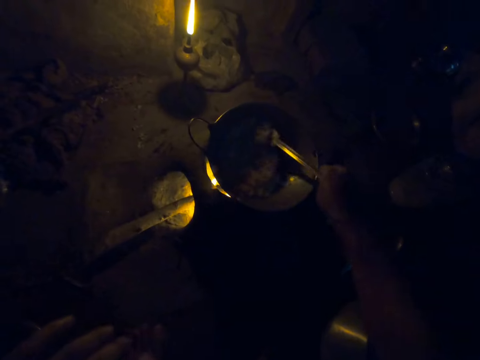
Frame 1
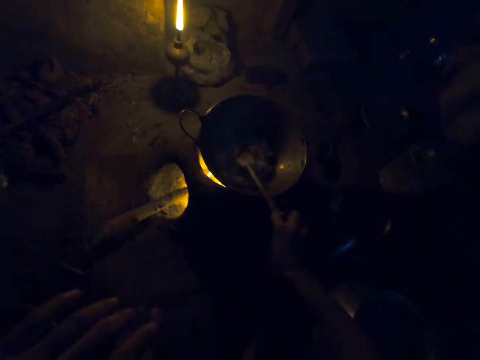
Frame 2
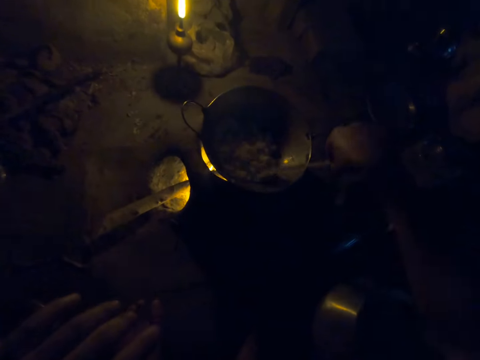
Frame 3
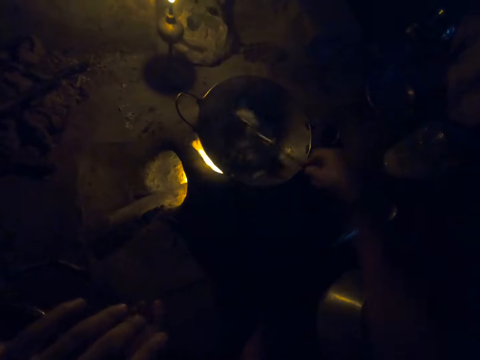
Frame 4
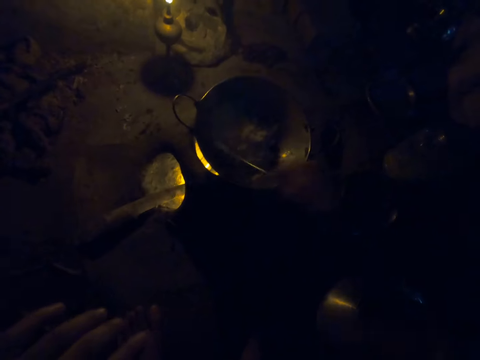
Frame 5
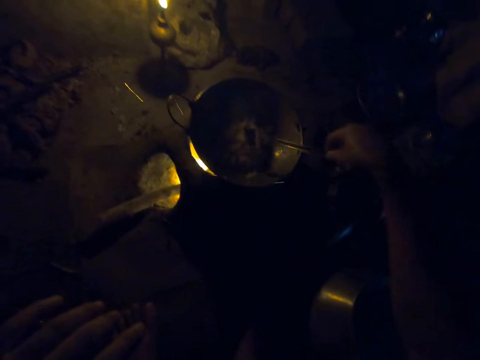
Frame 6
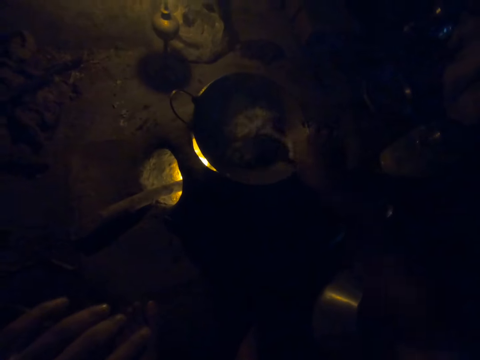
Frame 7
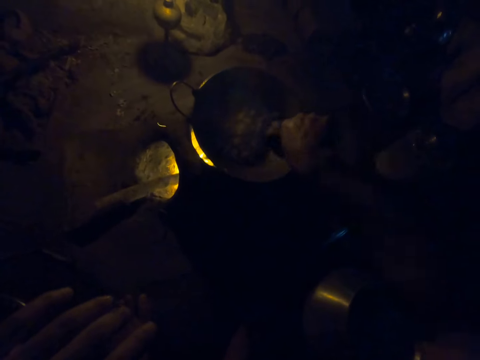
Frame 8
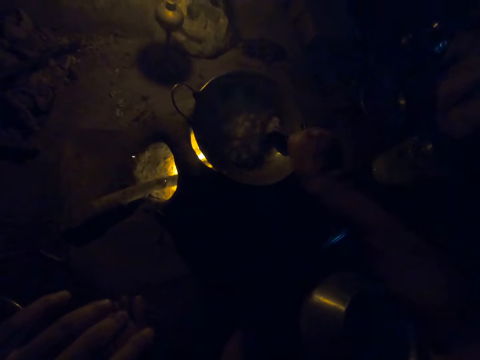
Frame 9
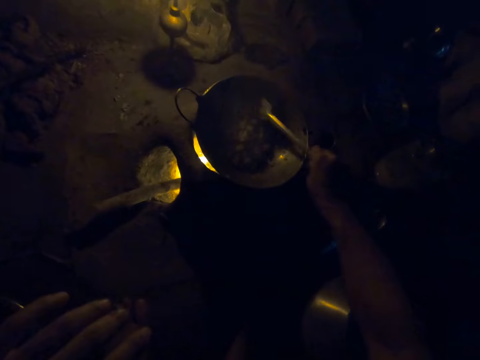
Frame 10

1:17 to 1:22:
The camera wearer stirs rice in the pot with the spoon.

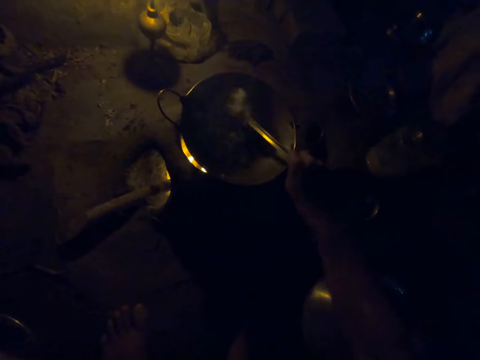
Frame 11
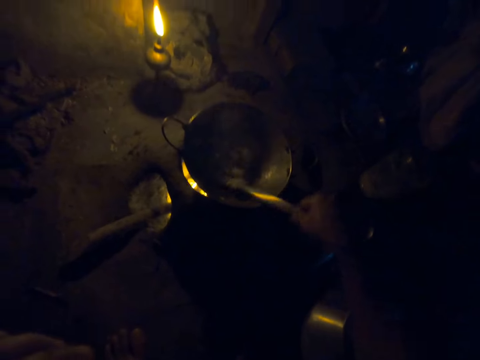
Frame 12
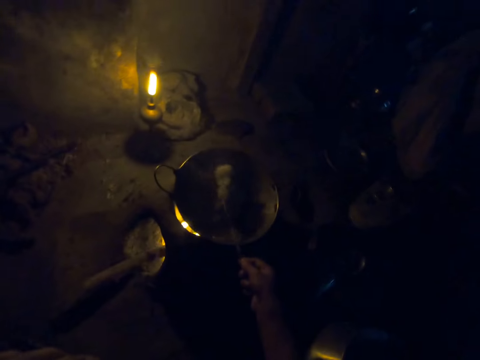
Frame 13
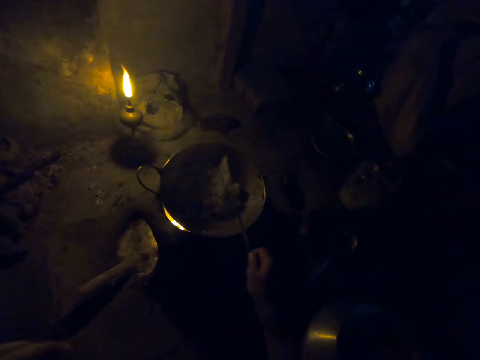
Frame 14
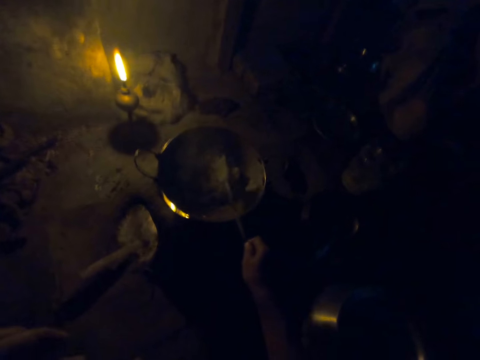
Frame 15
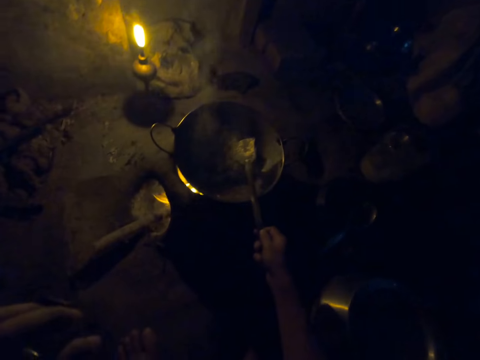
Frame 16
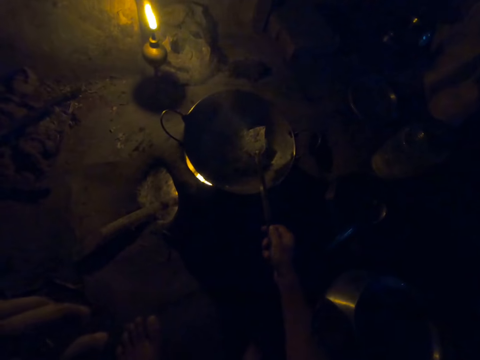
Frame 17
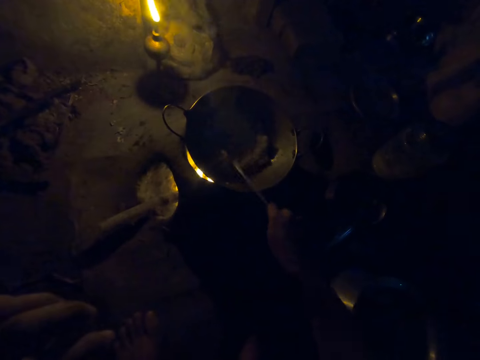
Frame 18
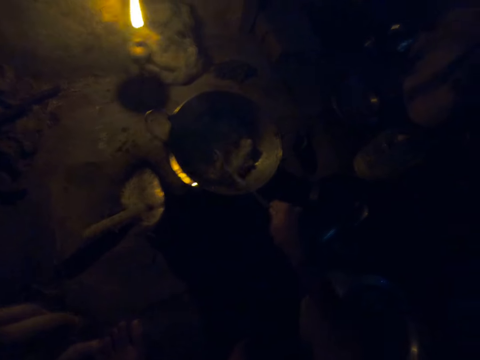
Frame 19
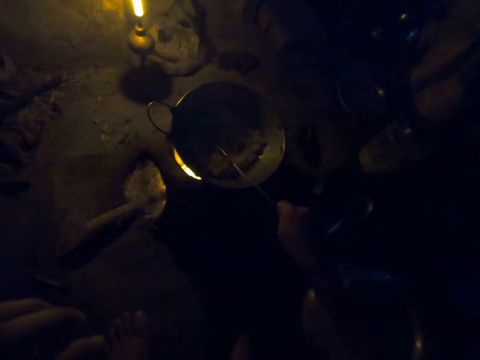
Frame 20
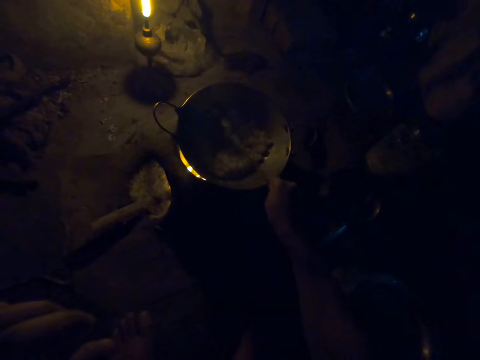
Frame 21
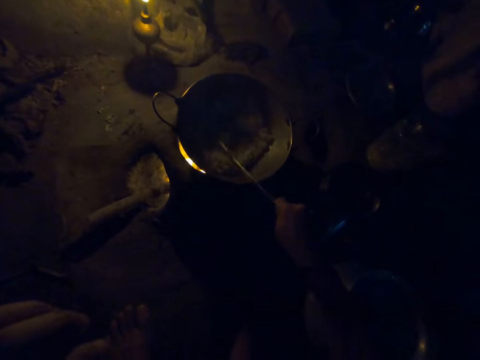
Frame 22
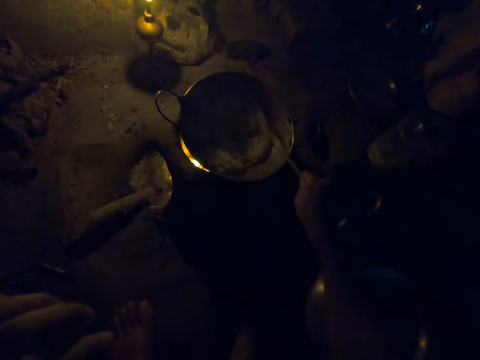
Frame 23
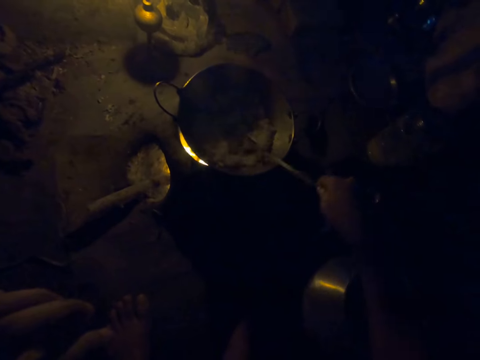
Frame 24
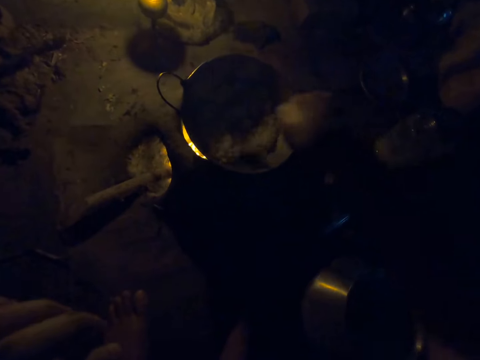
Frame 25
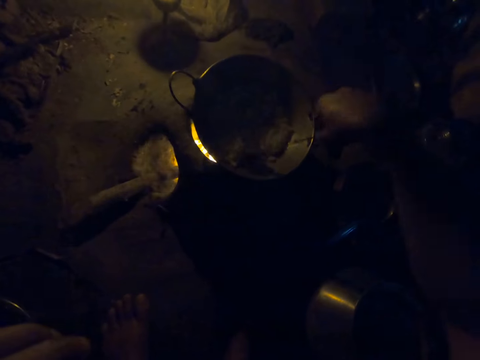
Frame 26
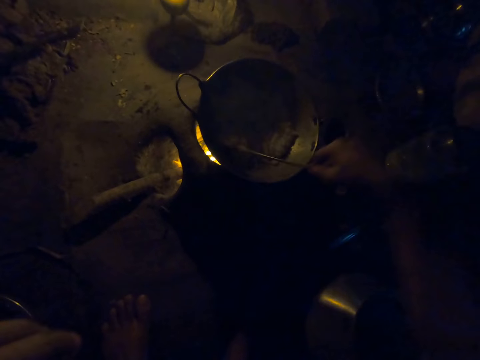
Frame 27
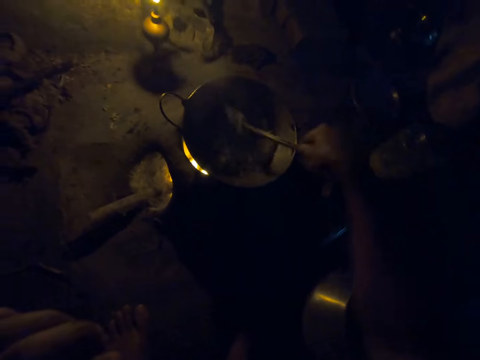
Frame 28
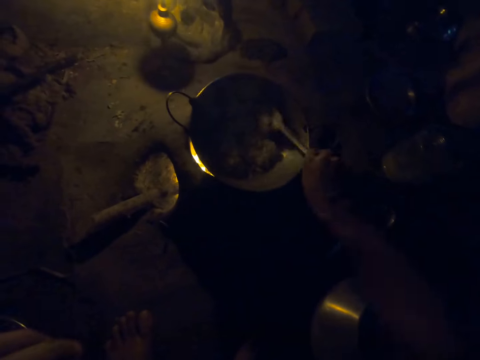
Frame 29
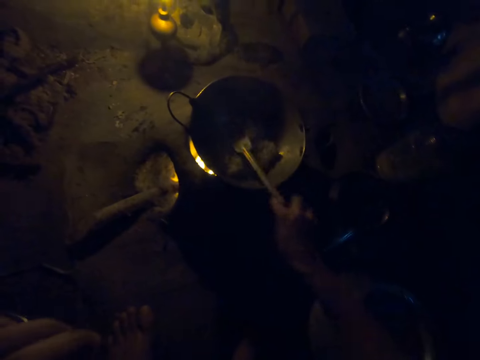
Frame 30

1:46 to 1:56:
The camera wearer hits the spatula spoon on the cooking pan. They stir the paste with the spatula spoon.

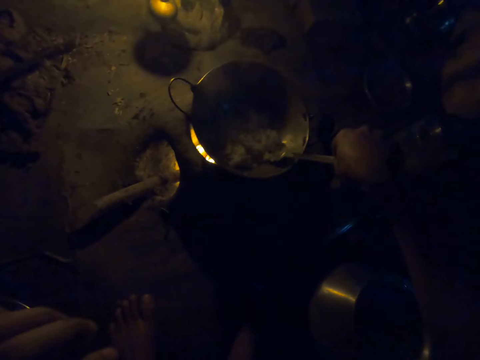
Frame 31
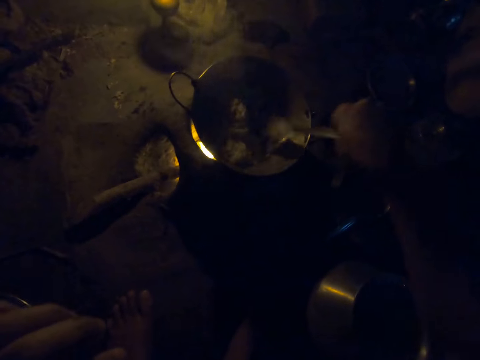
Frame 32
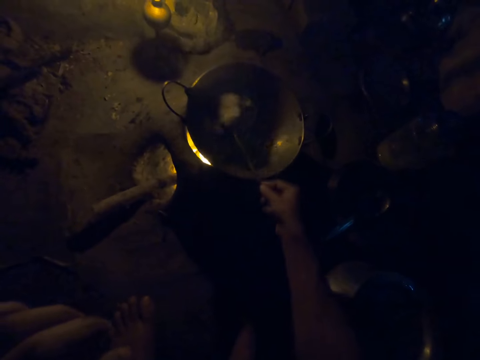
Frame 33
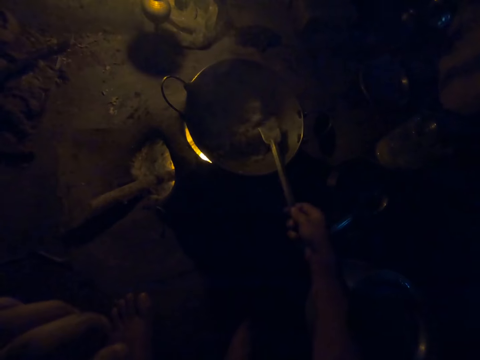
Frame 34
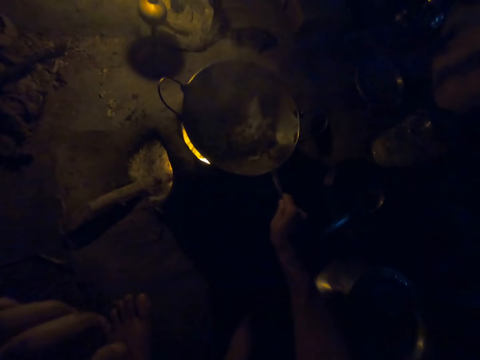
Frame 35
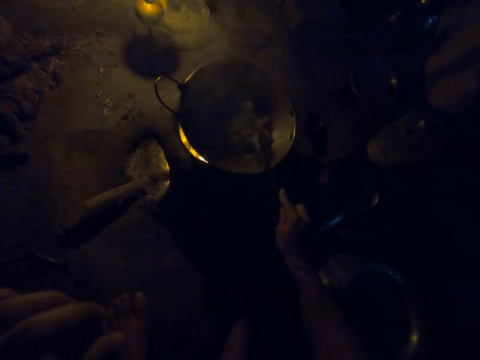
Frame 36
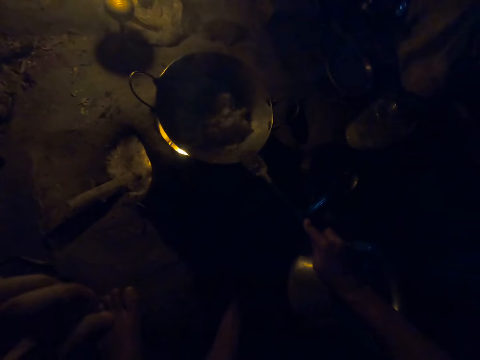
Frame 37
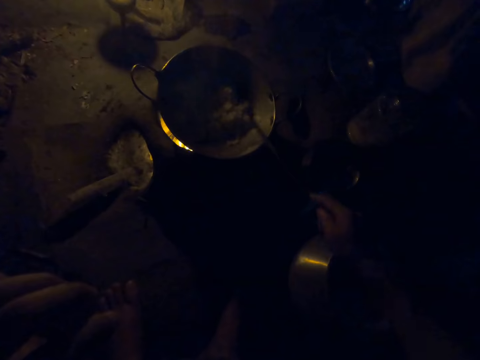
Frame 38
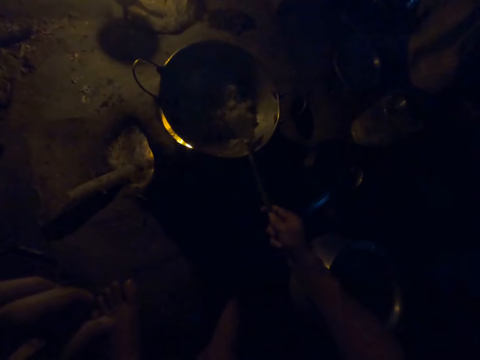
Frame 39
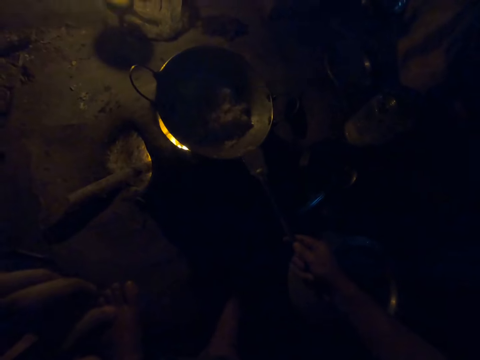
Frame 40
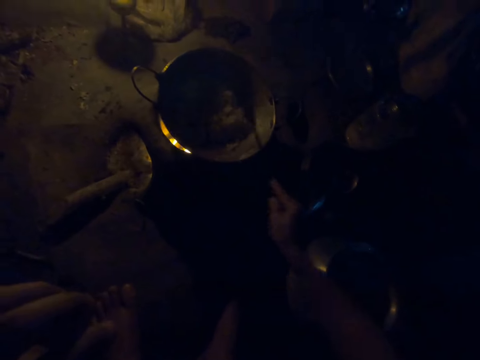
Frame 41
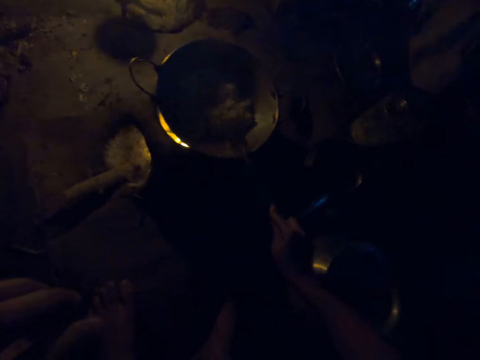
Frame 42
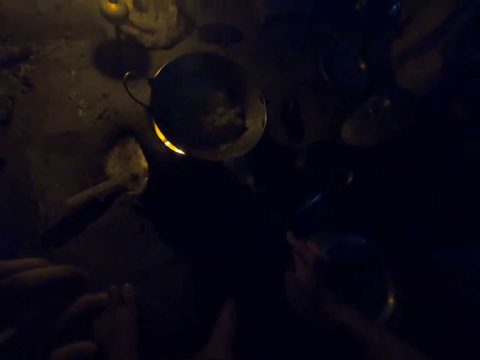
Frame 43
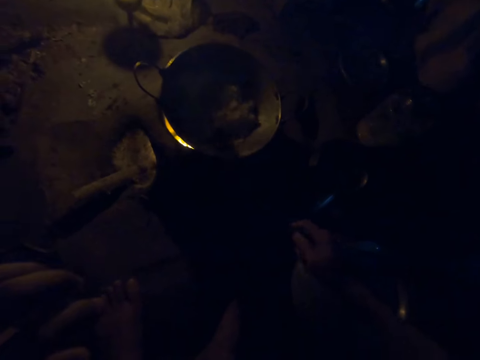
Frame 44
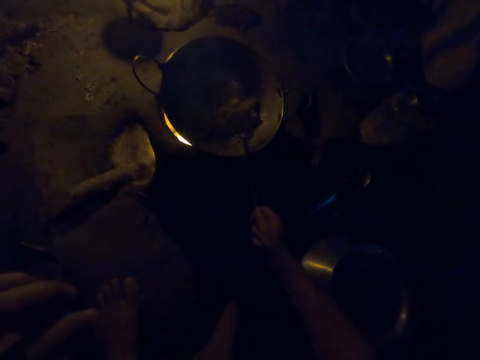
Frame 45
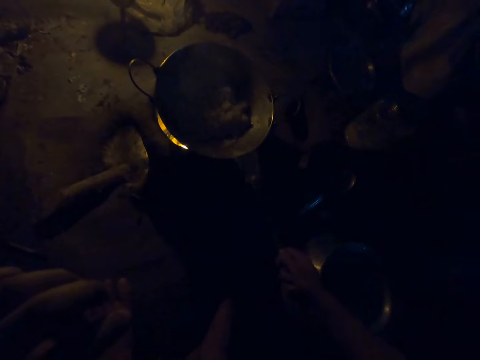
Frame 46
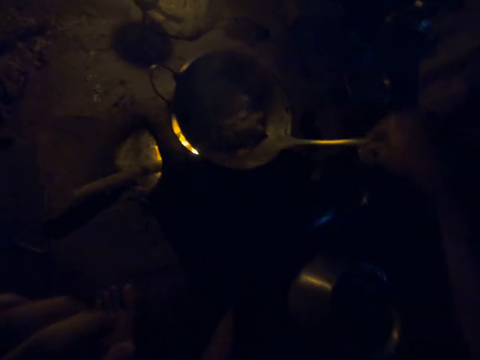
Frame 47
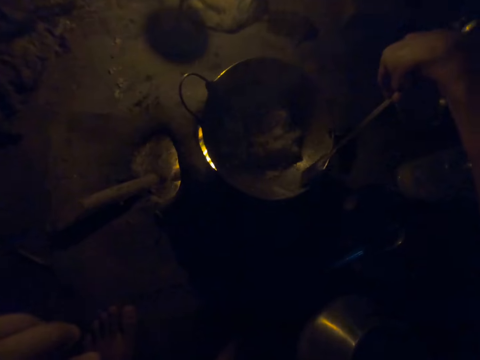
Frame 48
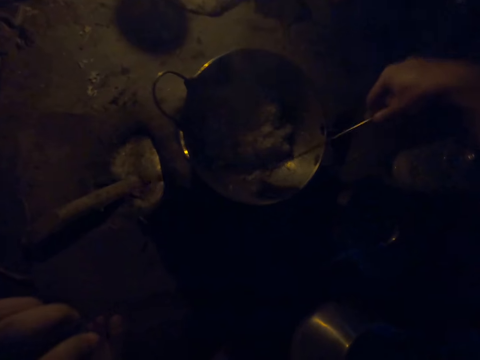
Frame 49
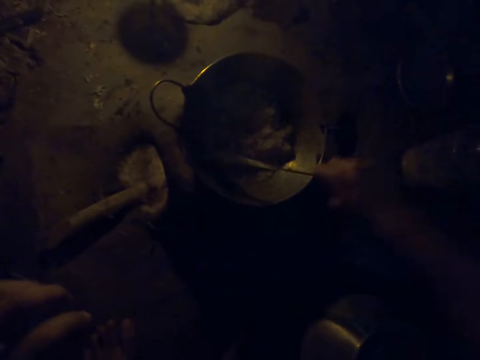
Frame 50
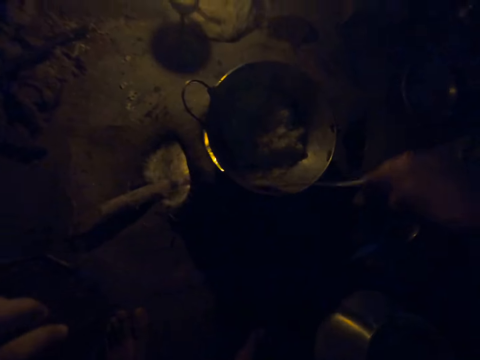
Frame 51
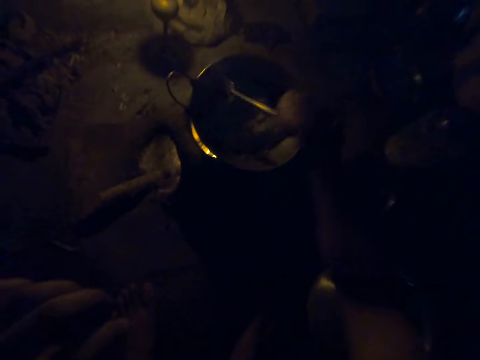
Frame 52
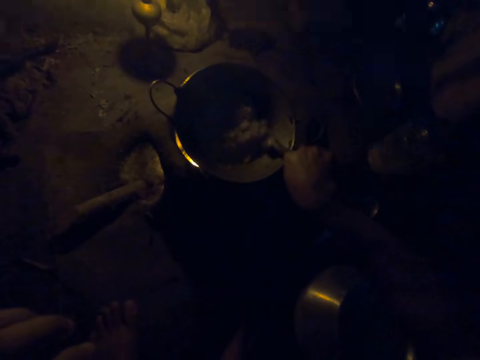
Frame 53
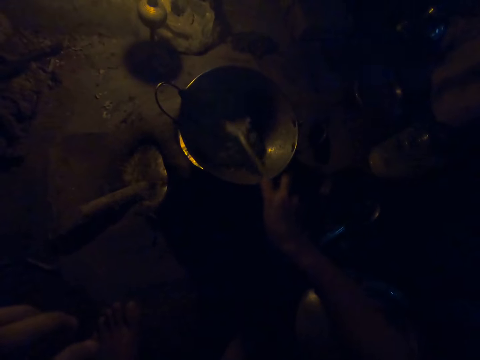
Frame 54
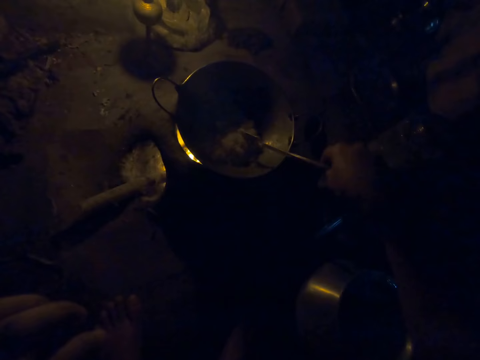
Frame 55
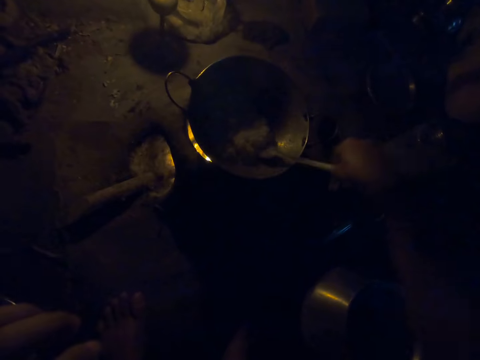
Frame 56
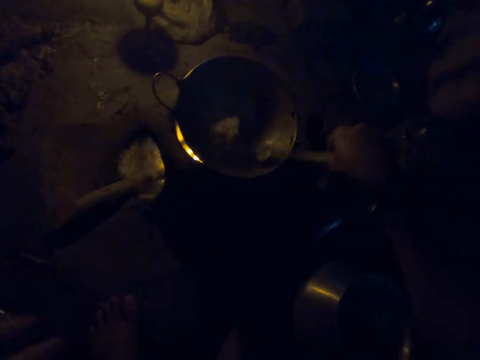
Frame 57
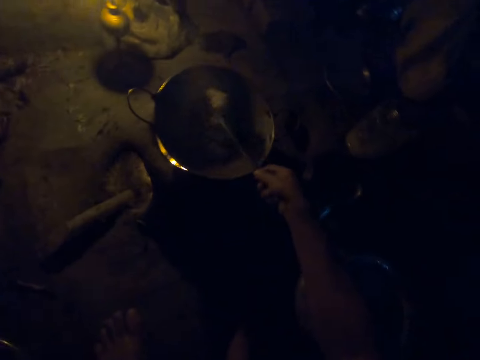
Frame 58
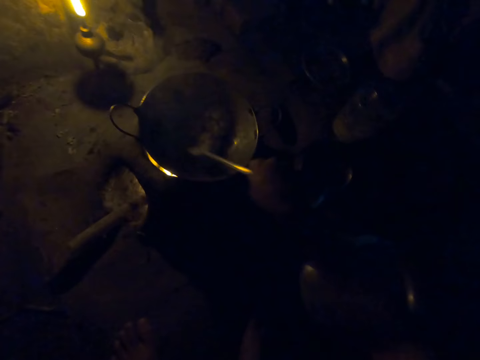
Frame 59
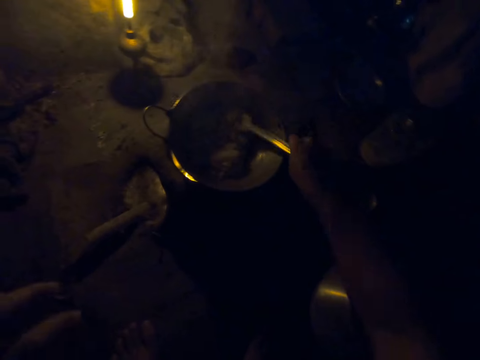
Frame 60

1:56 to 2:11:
The camera wearer hits the spatula spoon on the cooking pan. They move the spatula spoon on the cooking pan edges. They stir the paste with the spatula spoon.
